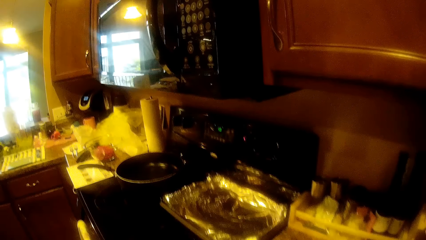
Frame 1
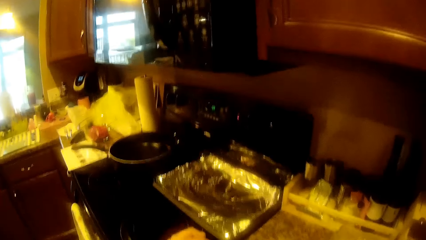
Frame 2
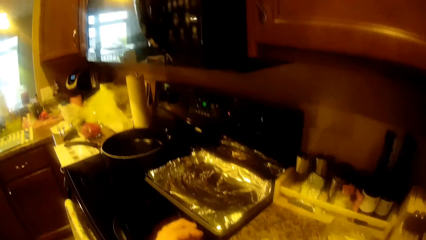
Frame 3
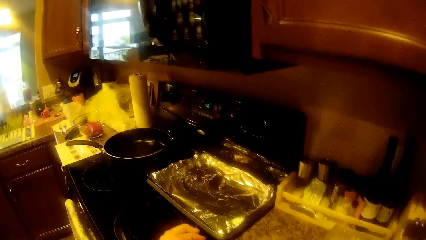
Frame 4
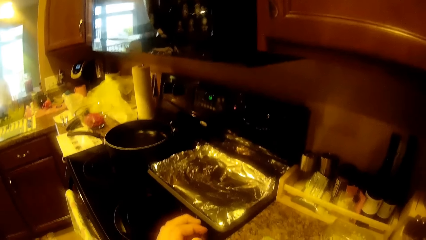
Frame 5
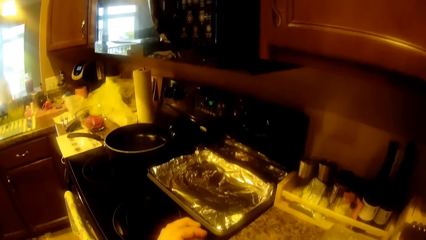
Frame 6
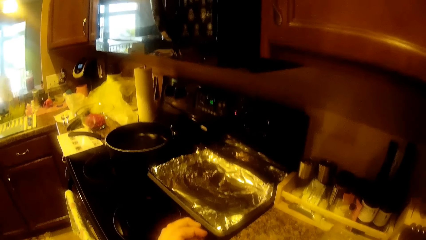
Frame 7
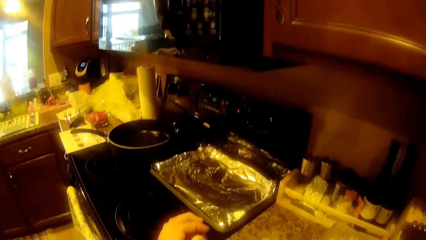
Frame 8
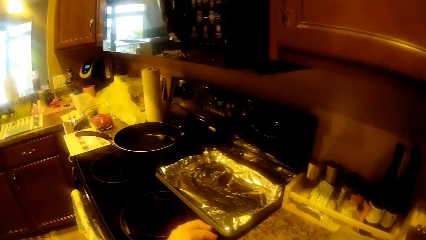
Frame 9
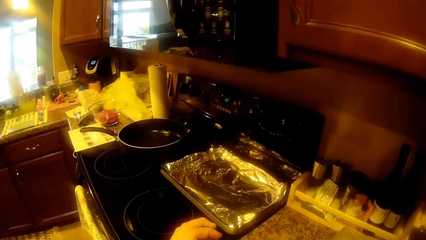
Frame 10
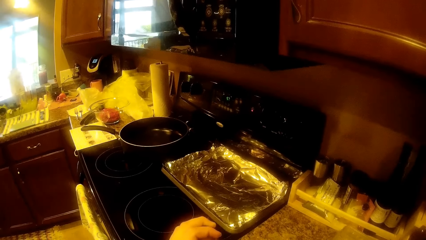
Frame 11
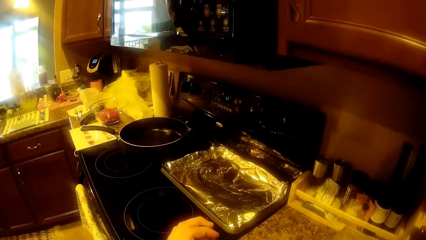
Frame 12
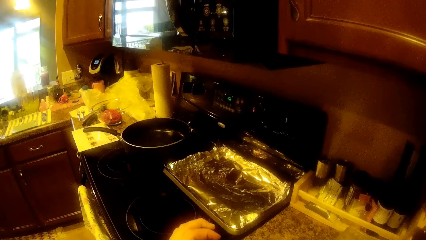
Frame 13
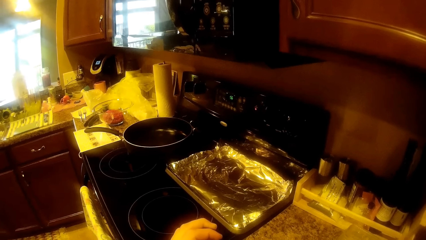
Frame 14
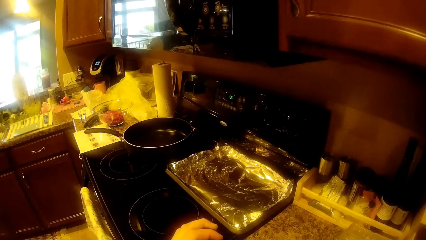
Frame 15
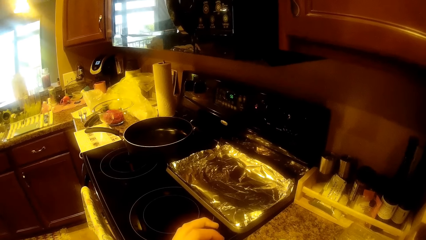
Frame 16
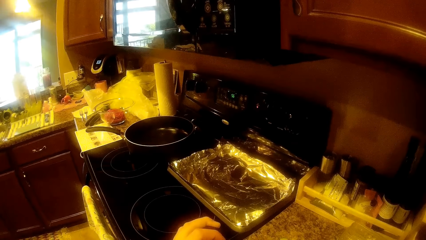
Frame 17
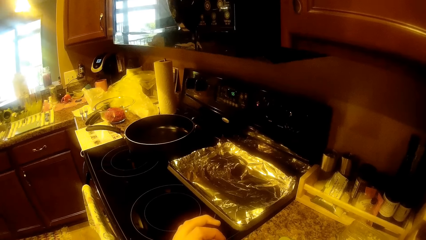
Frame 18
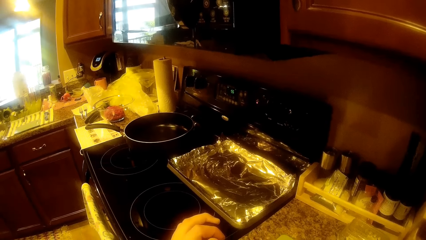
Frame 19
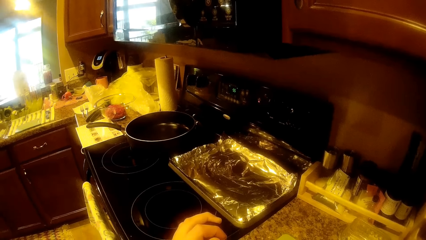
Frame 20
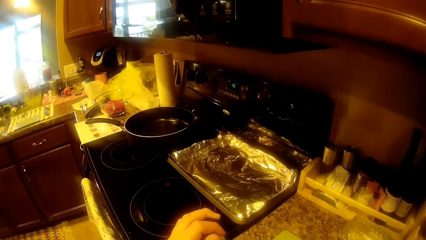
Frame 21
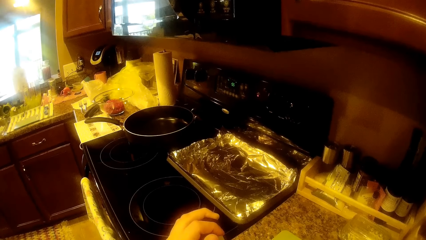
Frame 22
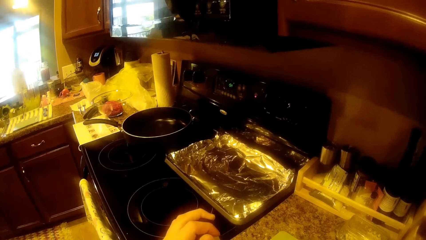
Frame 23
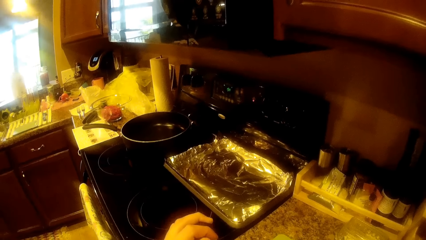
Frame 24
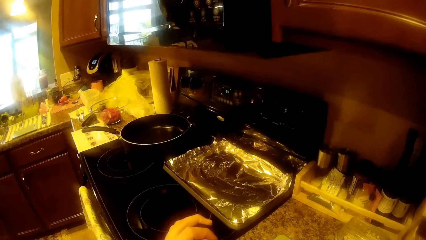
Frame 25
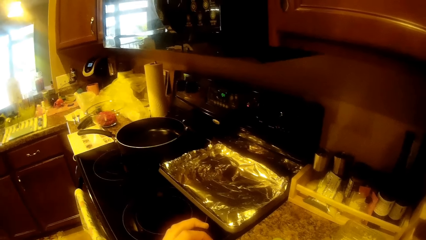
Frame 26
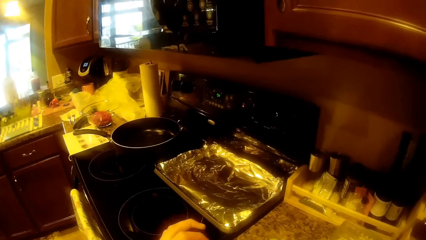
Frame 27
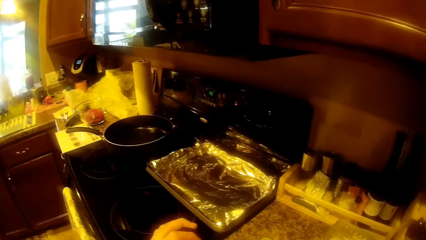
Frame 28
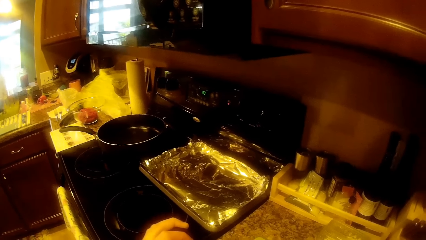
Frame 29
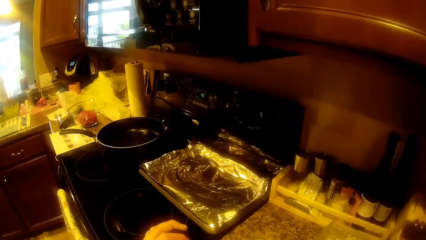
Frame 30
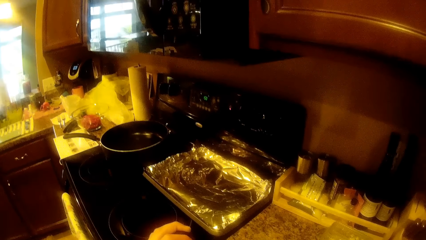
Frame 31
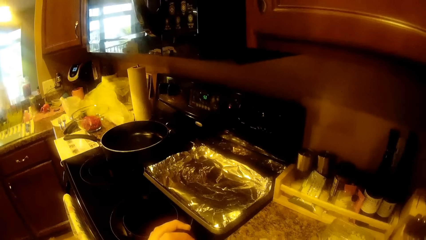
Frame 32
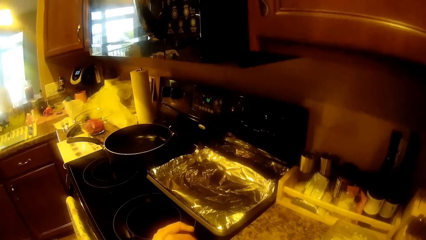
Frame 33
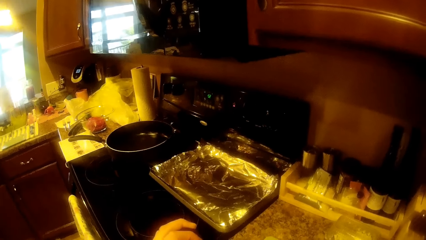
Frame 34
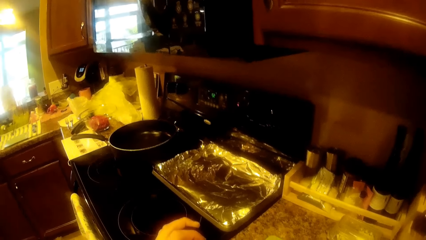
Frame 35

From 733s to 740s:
The camera wearer grates the onions.

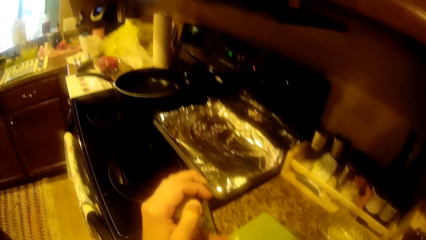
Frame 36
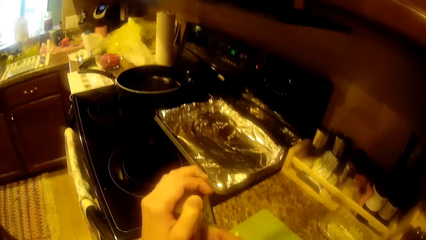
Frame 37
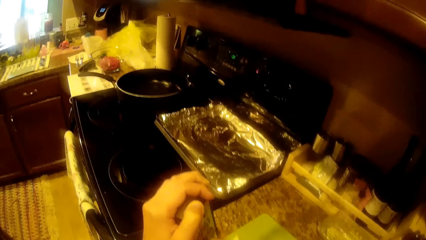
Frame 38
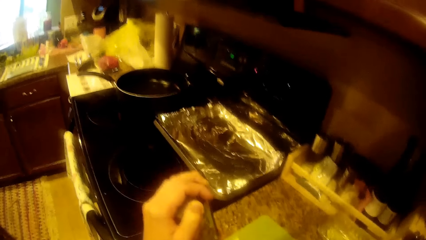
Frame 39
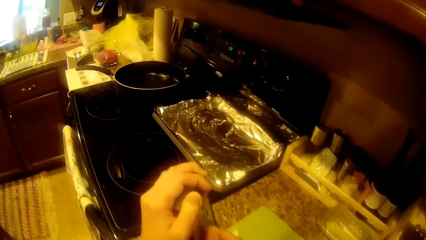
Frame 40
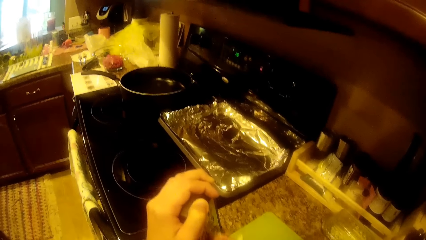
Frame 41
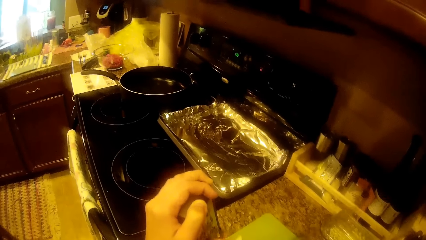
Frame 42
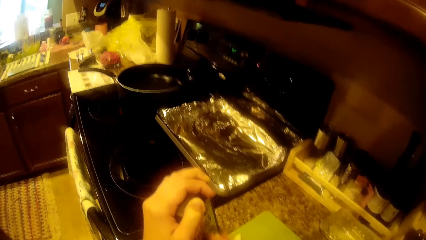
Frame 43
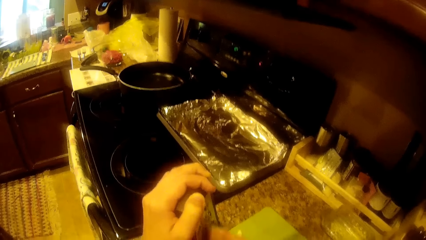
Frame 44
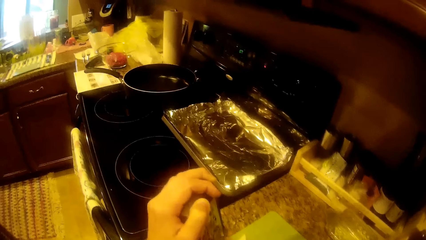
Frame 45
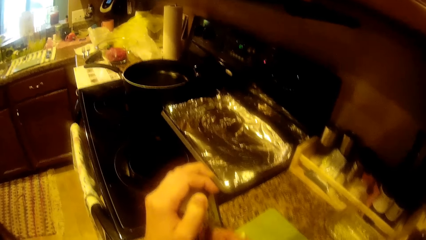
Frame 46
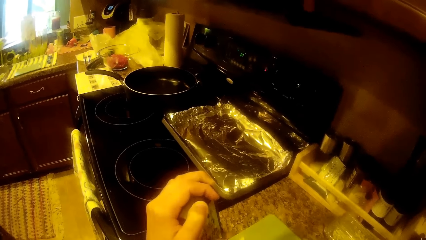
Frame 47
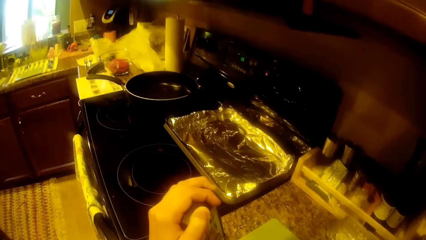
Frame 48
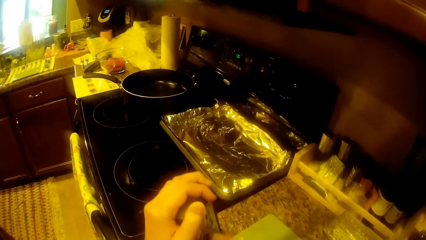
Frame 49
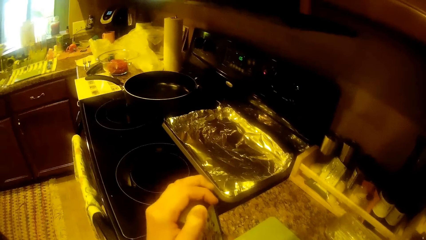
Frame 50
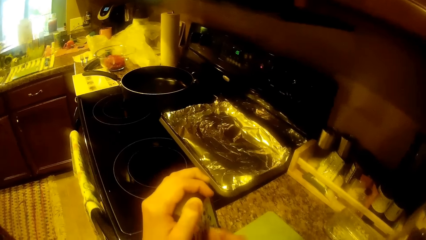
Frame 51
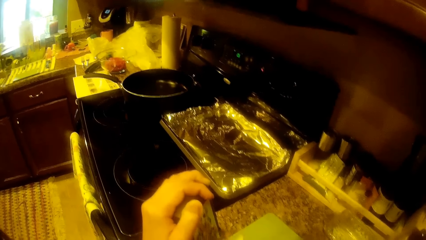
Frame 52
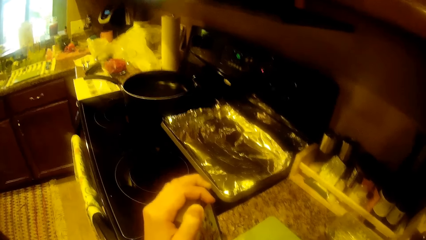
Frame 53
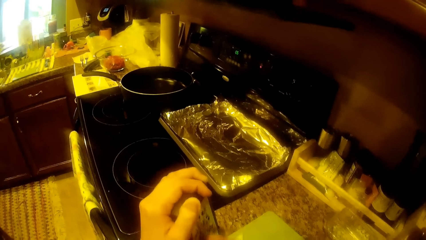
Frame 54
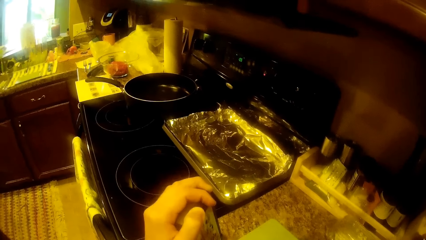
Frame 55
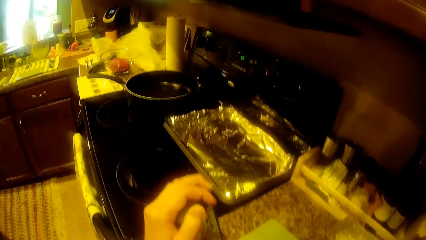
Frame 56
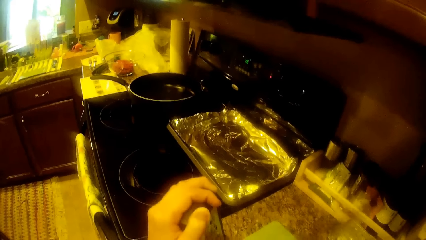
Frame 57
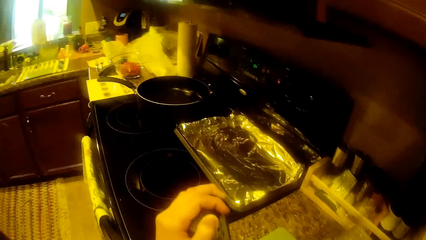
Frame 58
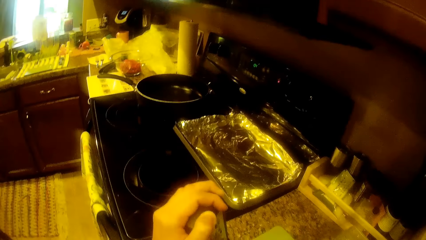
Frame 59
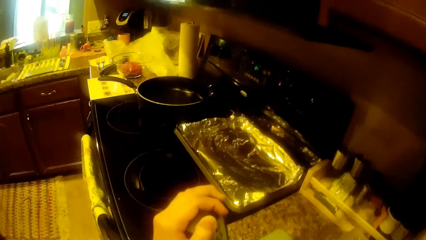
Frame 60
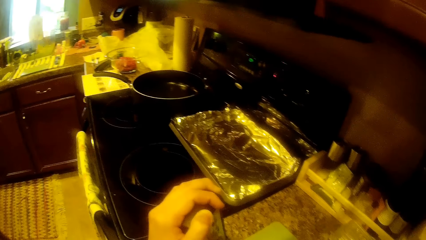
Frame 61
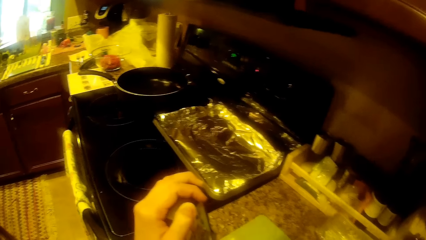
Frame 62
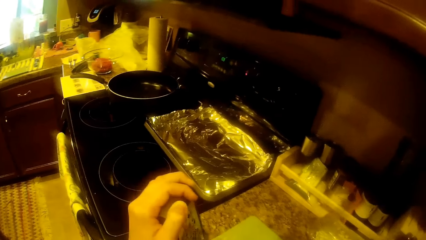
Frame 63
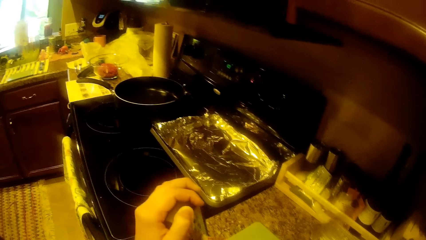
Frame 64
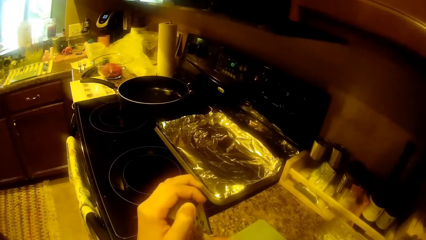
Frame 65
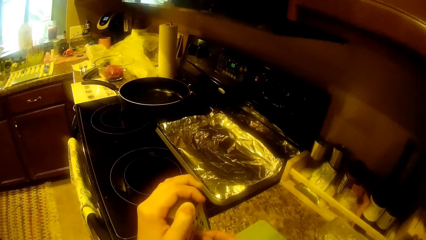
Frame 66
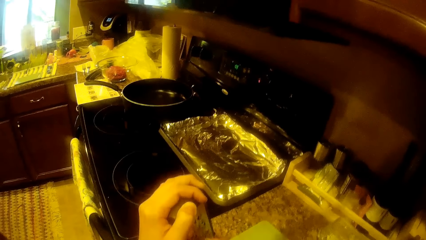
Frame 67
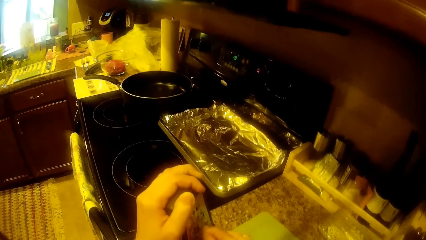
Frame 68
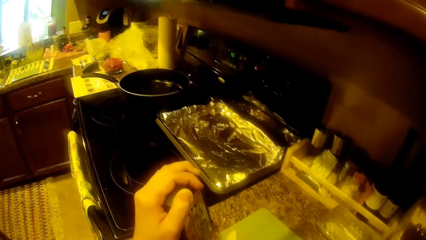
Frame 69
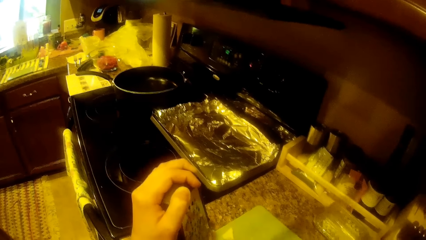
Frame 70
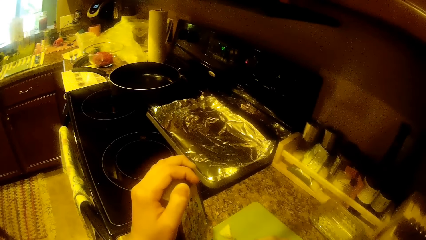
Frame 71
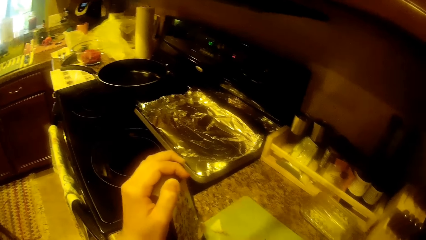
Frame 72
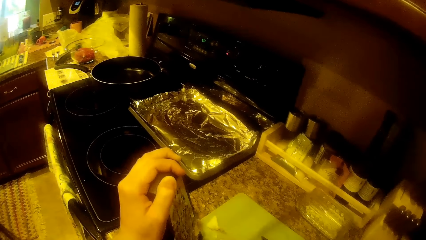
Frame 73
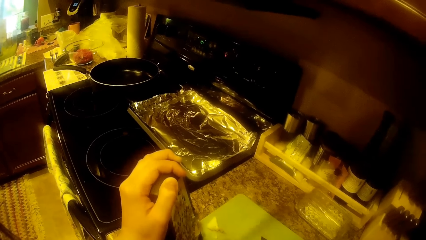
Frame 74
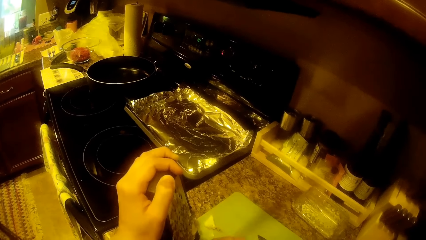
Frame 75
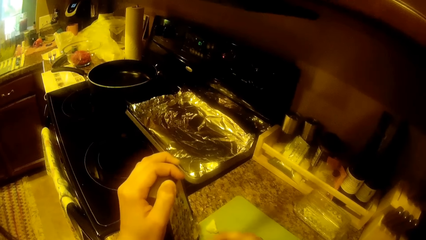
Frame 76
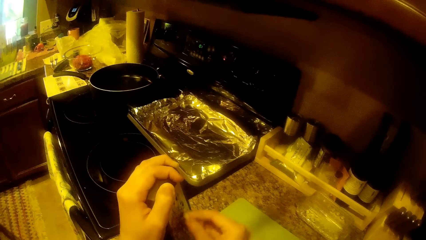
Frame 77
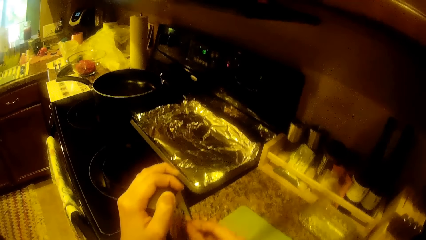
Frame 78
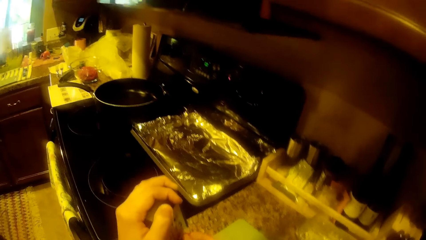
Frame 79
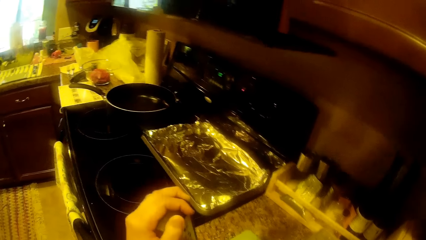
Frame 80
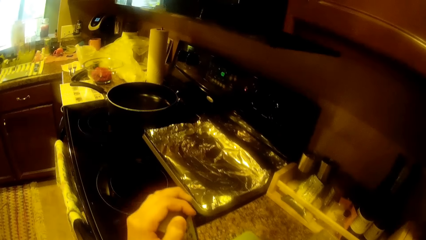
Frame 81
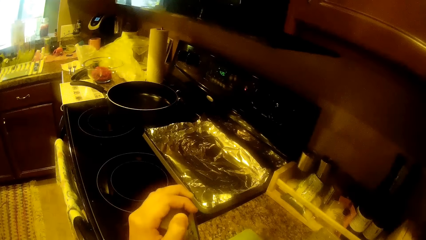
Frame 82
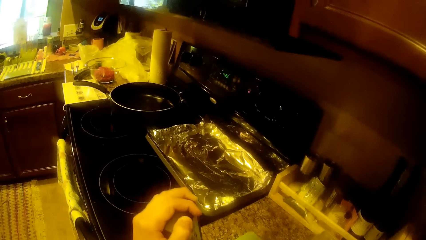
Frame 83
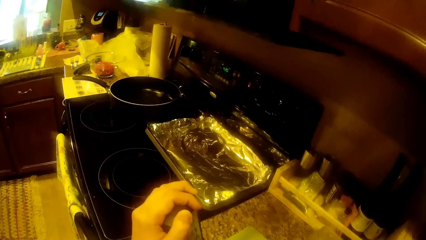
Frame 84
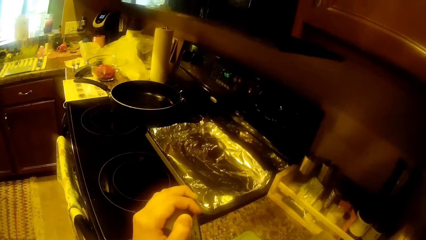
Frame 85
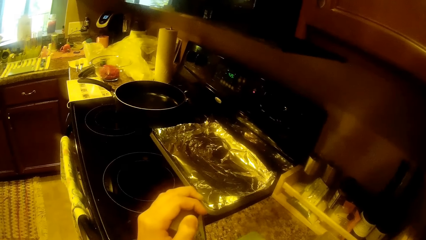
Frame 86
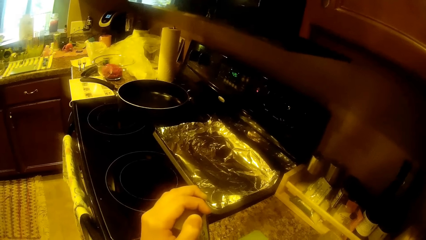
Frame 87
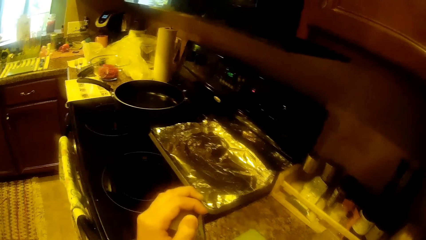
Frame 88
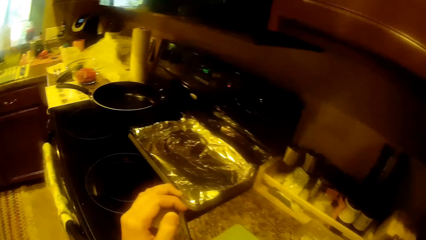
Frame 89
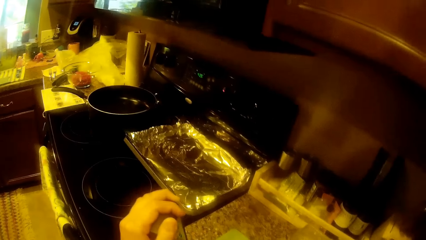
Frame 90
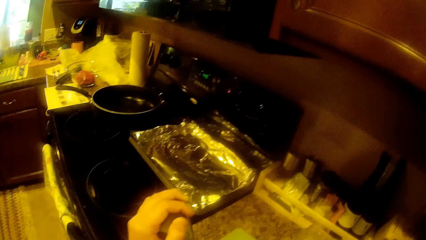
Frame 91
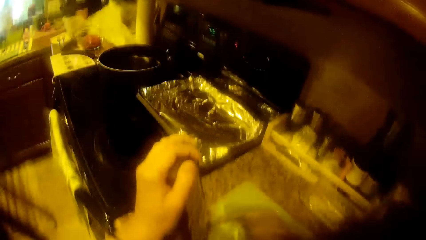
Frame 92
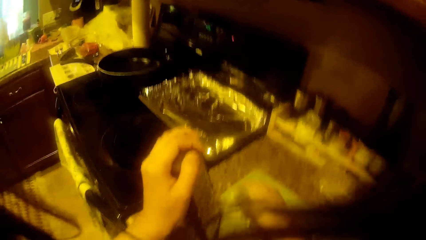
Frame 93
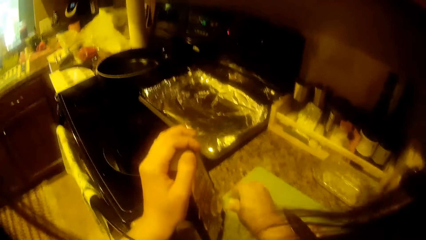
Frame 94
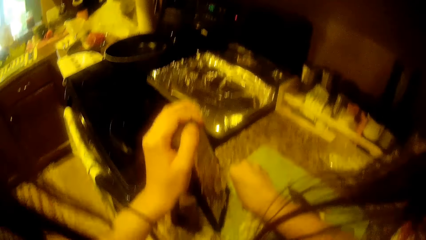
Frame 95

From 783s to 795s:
The woman converses with the camera wearer.
